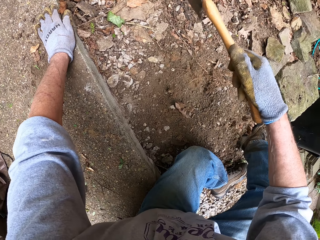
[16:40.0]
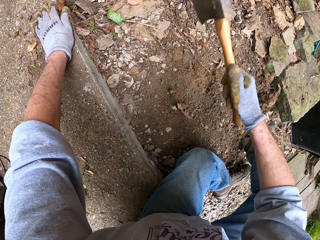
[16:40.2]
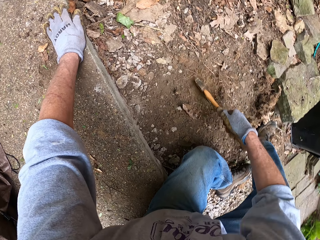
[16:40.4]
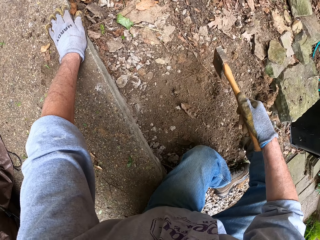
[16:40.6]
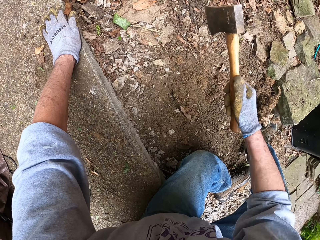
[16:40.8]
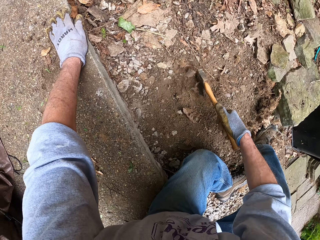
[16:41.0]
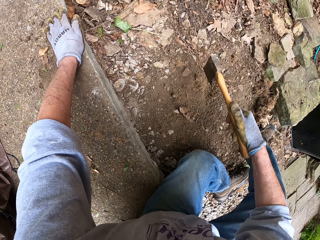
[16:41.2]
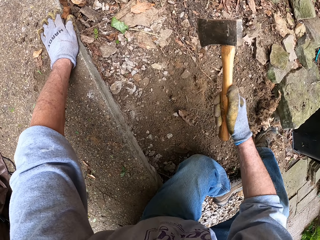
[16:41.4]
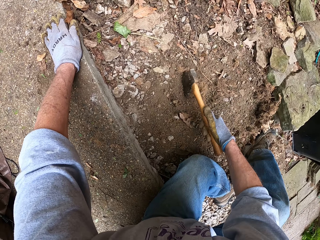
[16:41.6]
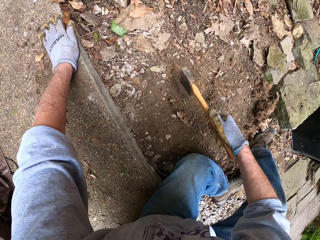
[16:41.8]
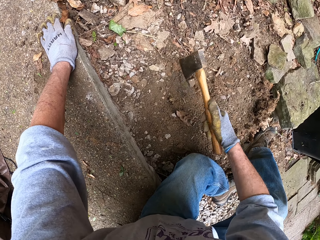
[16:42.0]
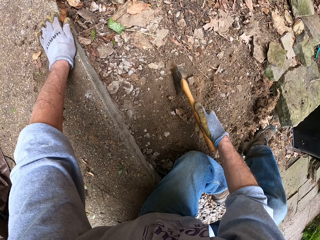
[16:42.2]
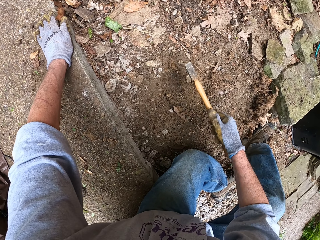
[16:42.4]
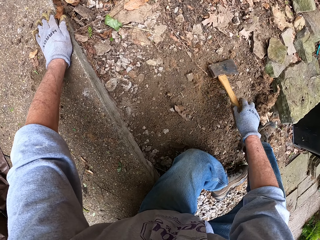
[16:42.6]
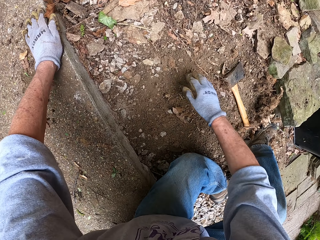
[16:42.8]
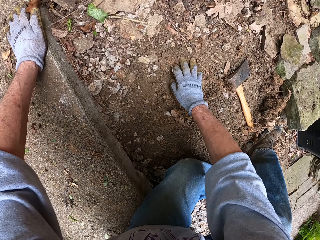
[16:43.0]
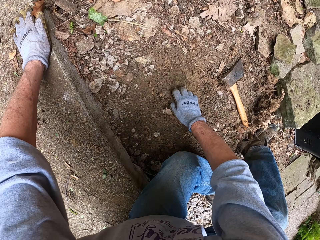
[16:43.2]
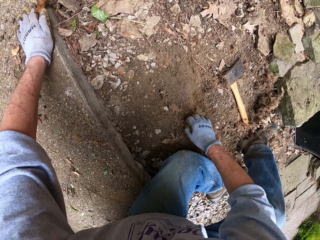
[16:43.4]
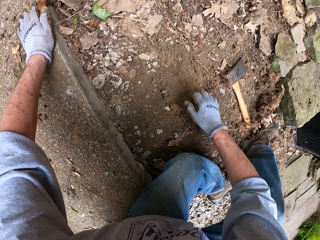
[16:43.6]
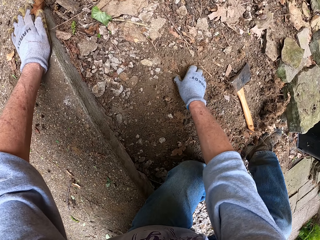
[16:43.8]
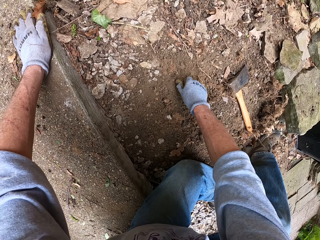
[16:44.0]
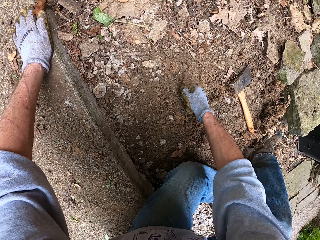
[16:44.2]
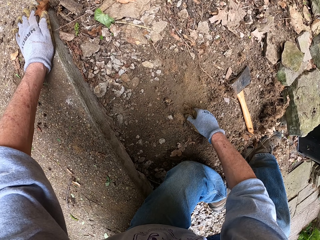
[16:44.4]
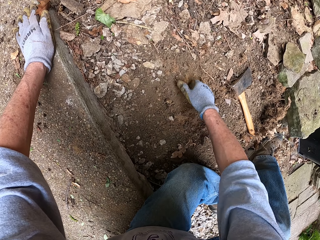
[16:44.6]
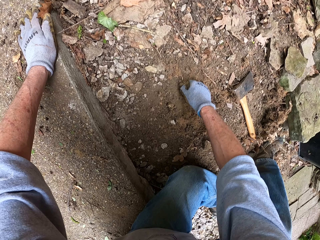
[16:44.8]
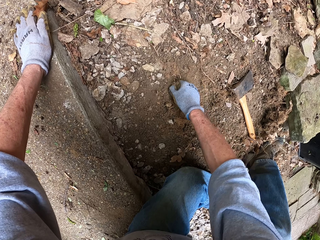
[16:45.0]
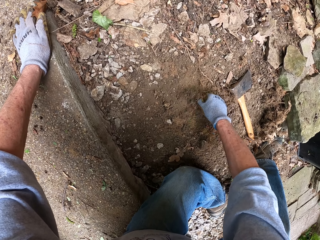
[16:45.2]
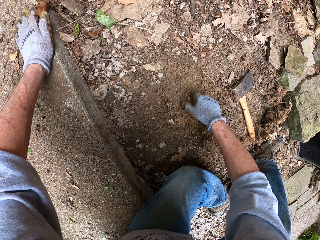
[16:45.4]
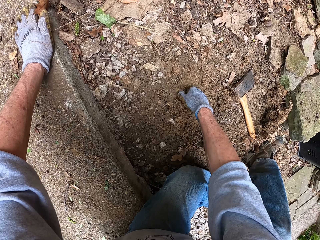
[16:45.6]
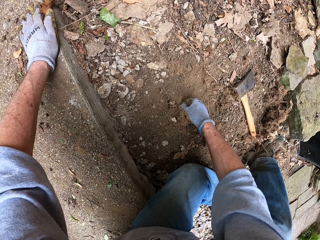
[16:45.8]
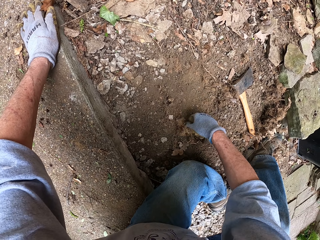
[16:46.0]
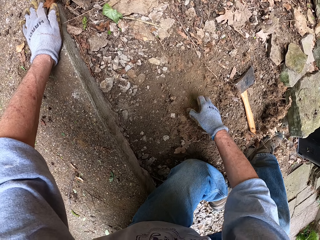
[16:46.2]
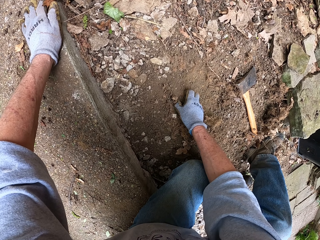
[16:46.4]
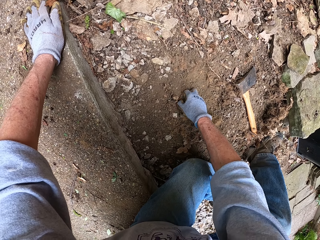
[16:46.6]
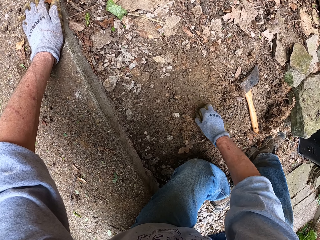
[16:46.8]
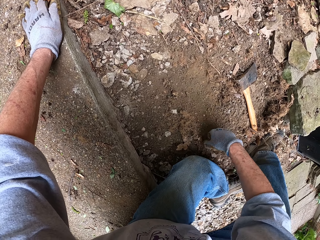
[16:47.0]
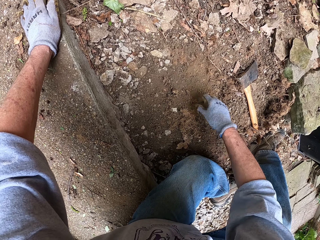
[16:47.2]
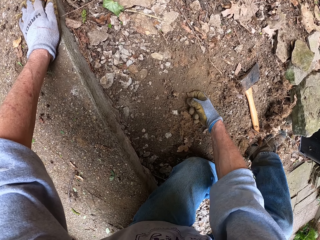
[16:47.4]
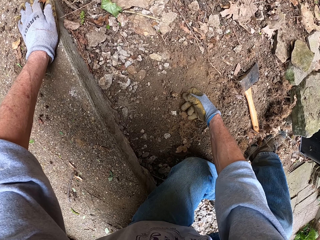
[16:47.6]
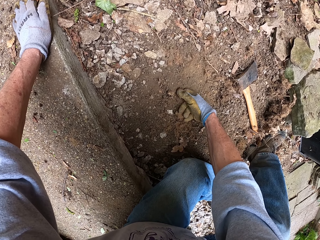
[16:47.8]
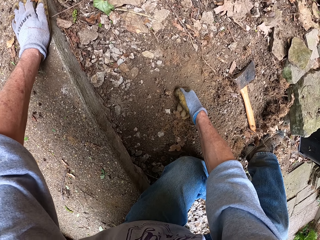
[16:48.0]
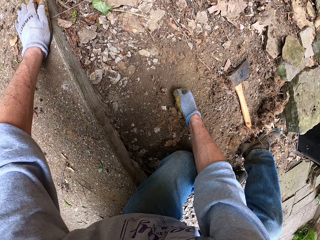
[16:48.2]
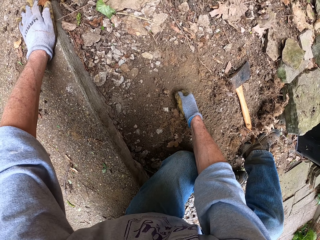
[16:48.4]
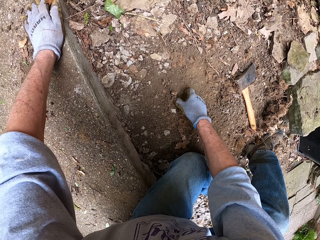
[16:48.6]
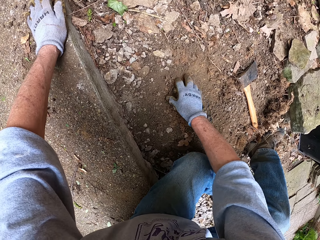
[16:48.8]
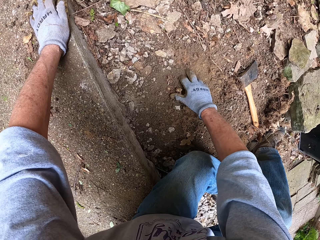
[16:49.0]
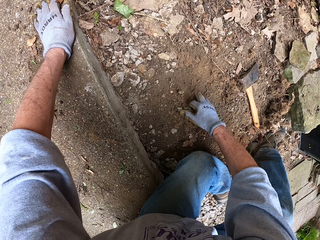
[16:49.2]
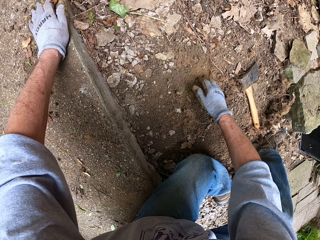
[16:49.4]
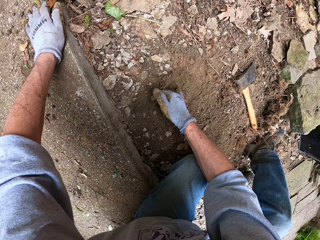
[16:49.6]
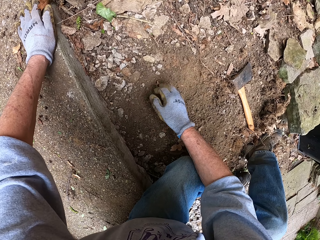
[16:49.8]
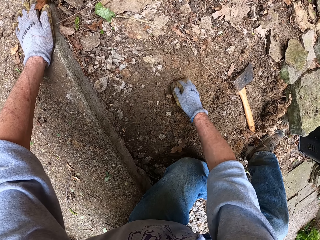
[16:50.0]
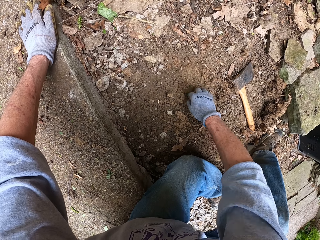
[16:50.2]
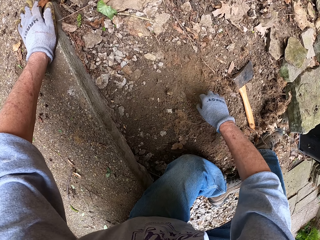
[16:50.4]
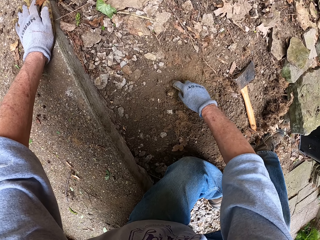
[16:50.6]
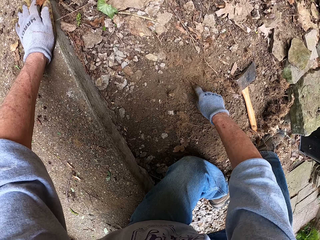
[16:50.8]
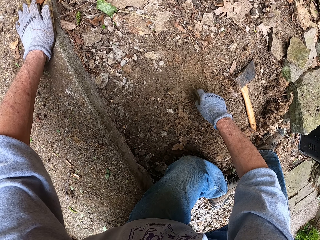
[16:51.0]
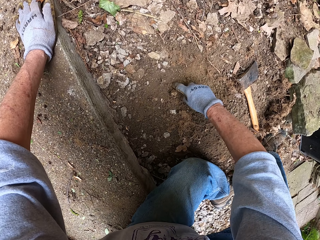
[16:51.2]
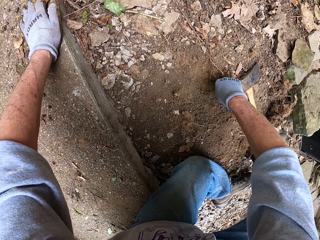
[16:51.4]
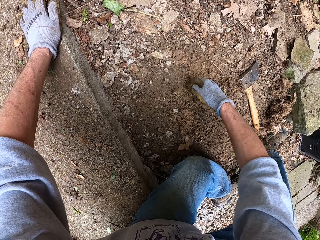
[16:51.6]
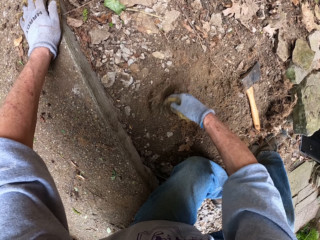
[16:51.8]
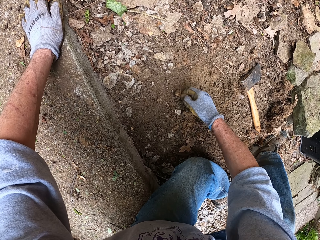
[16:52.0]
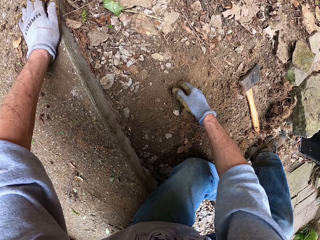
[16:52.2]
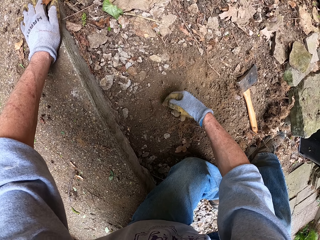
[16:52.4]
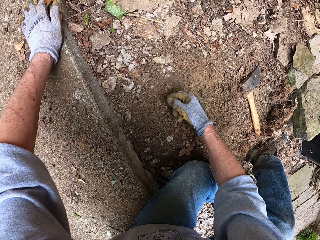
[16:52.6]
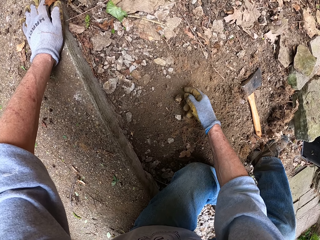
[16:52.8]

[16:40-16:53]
The camera wearer drops the axe on the ground. They level the ground with a hand. They clear the soil around the root stump on the ground. They uproot a root with a hand. They pull out the root stump from the ground. They clear the soil around the root stump on the ground. They level the ground with hands.

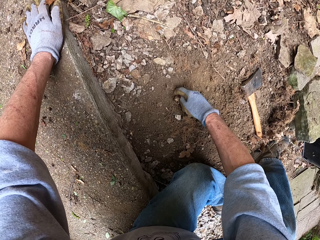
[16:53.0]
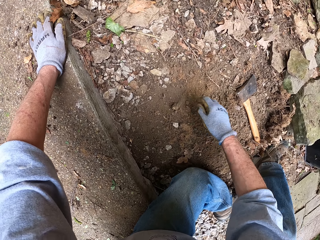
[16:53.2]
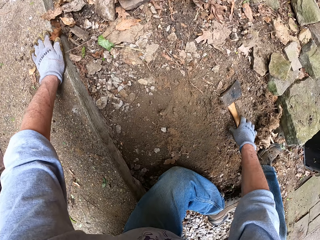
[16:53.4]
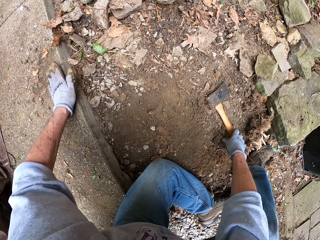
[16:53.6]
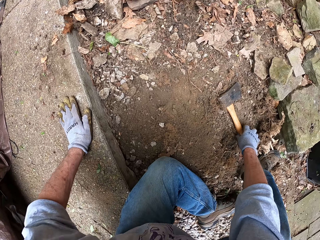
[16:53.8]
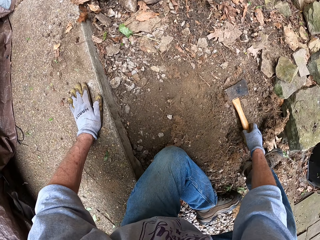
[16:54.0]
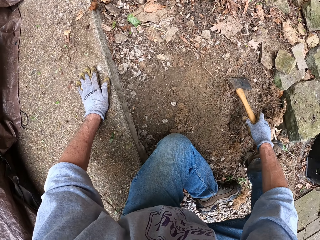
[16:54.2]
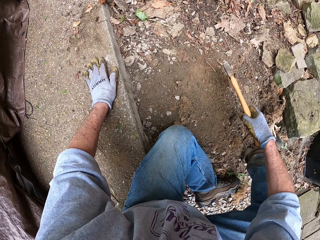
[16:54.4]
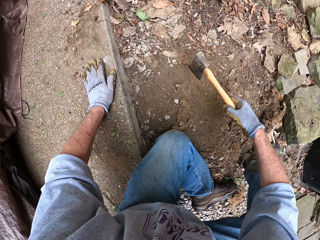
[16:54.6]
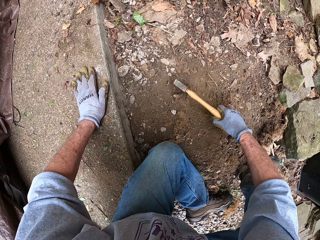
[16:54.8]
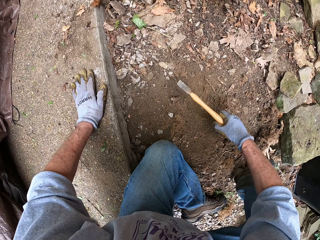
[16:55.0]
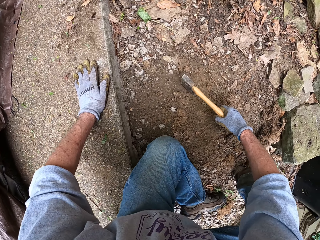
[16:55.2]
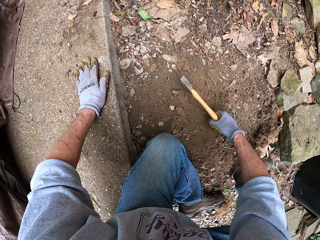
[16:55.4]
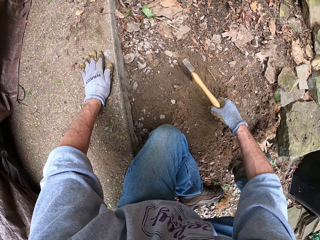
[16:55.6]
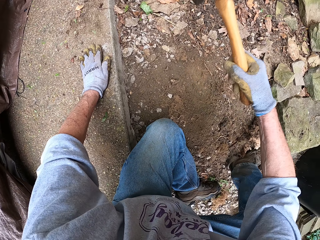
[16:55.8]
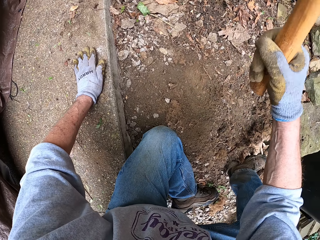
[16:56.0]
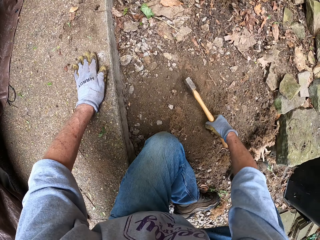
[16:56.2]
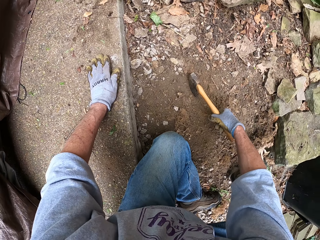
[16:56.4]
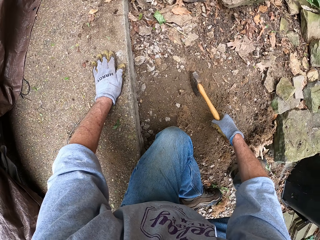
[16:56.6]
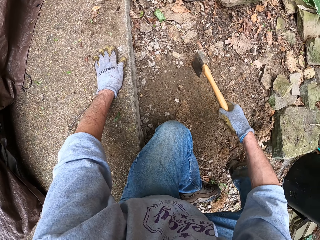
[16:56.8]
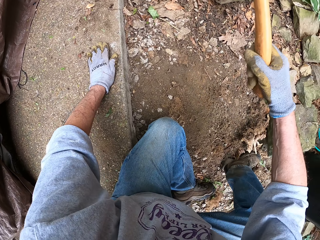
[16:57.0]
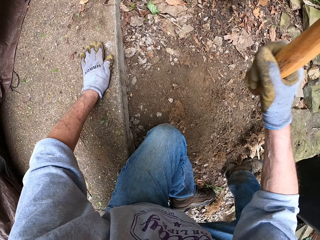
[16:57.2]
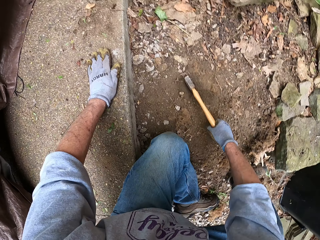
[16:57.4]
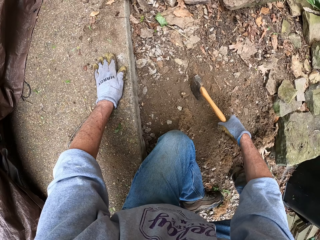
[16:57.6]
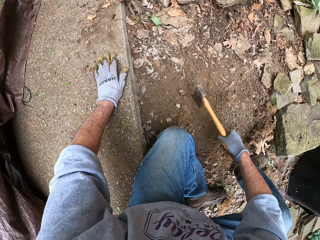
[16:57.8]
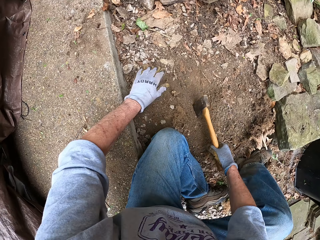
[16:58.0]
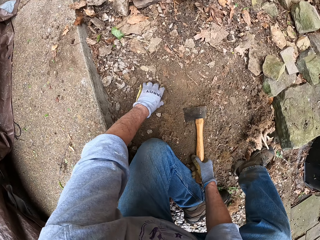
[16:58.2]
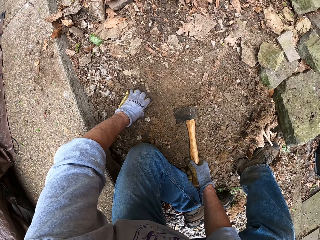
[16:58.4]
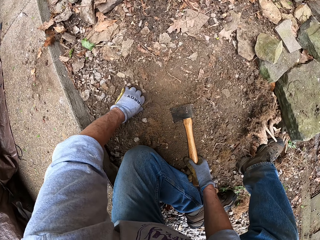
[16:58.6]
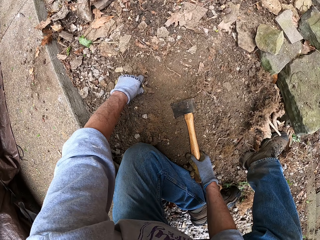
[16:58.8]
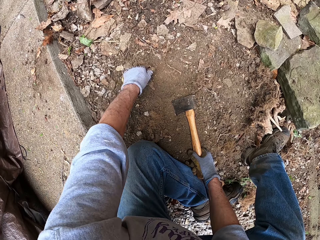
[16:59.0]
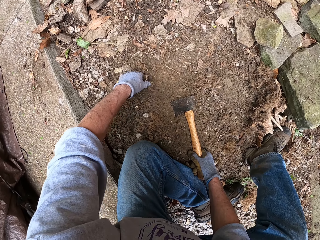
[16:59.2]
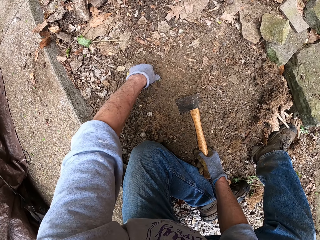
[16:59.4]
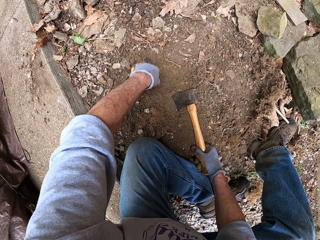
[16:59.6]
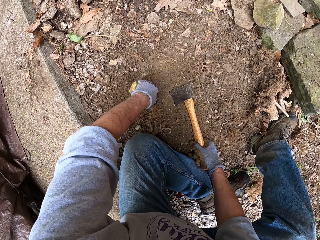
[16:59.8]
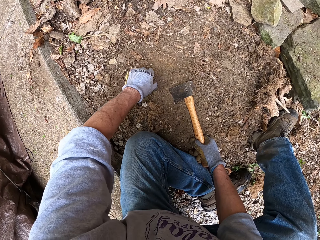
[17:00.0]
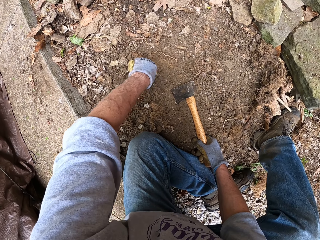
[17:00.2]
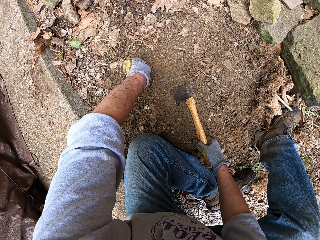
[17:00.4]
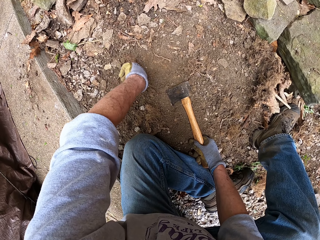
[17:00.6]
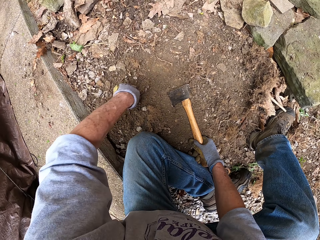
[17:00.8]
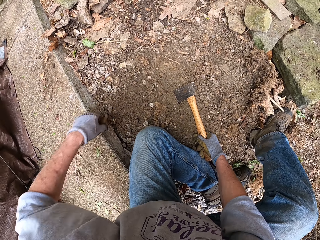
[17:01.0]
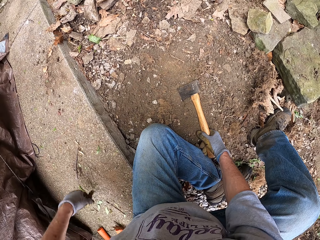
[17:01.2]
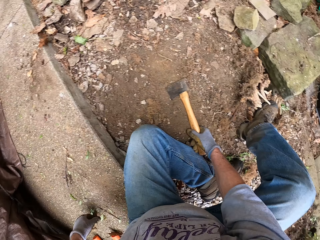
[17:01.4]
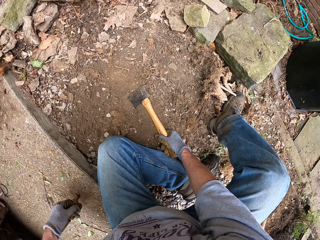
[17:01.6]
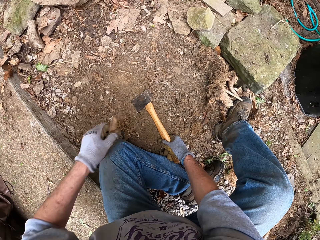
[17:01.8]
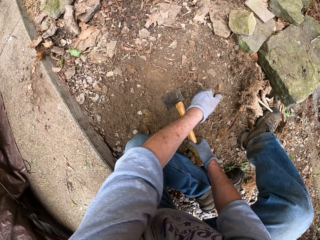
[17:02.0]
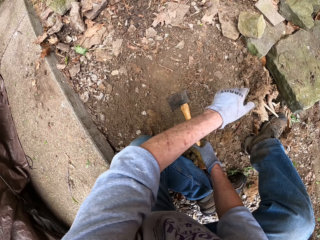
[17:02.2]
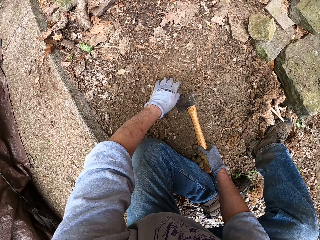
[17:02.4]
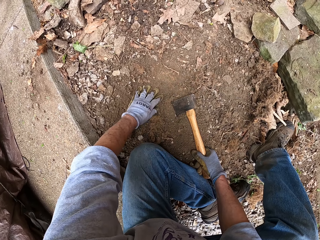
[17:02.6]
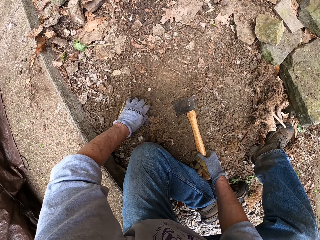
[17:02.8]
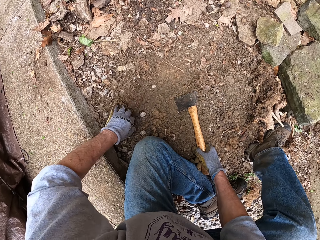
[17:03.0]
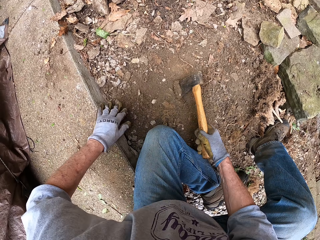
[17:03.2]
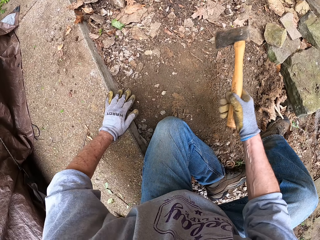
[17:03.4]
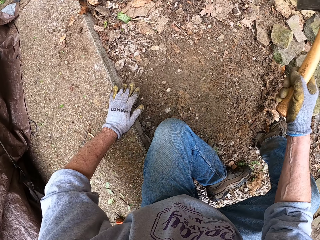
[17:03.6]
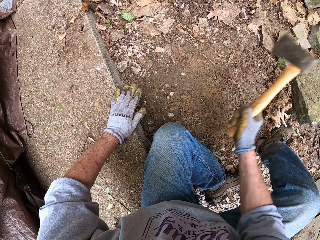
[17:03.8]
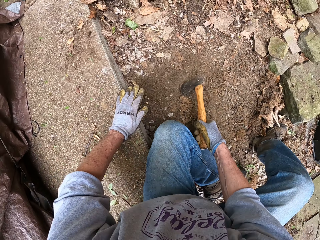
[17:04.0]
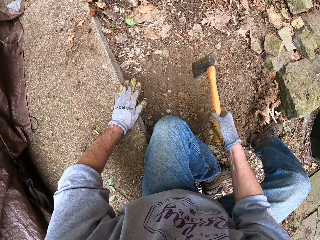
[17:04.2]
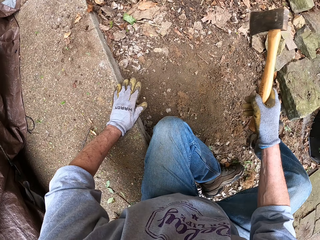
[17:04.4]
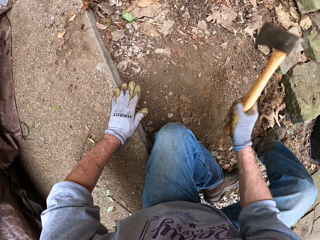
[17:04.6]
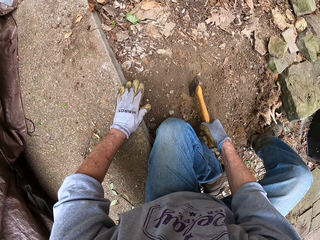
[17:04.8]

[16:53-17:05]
The camera wearer picks up the axe or hatchet from the floor with his right hand. He cuts a root with the hatchet. He digs the soil around the stump with the axe. He pulls the stump with his left hand. He drops the stump on the ground. He levels the ground with a hand. He clears the soil around the root stump on the ground with his left hand. He cuts a root with the hatchet. He digs the soil around another stump with the axe.
